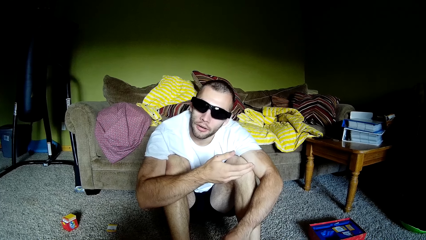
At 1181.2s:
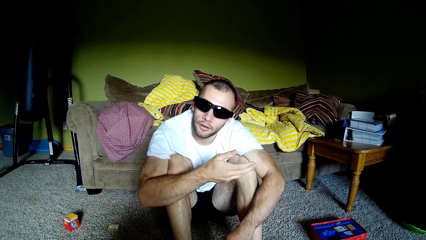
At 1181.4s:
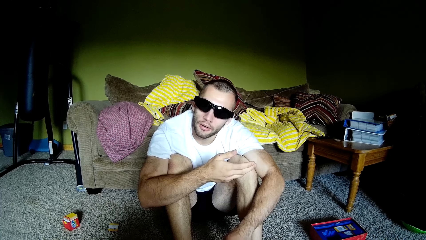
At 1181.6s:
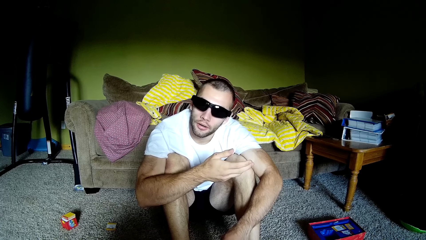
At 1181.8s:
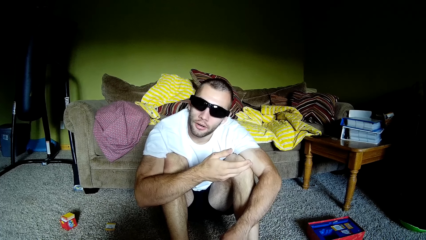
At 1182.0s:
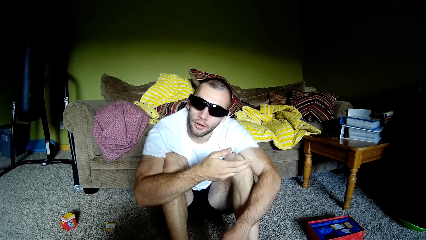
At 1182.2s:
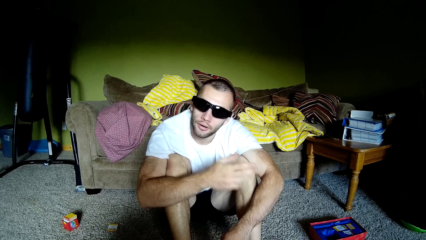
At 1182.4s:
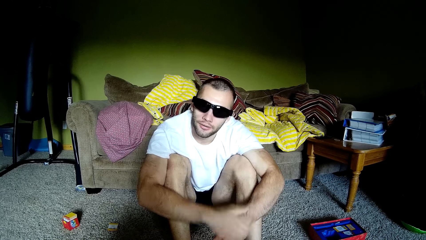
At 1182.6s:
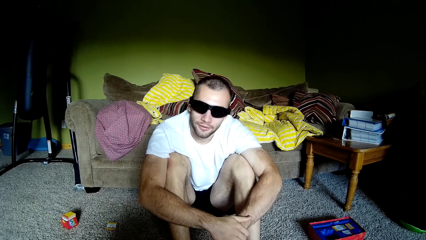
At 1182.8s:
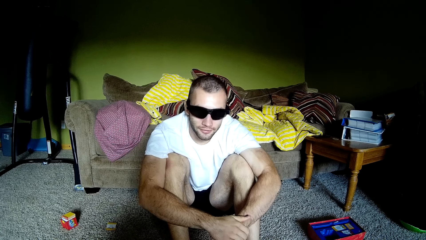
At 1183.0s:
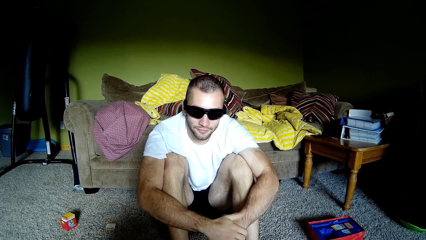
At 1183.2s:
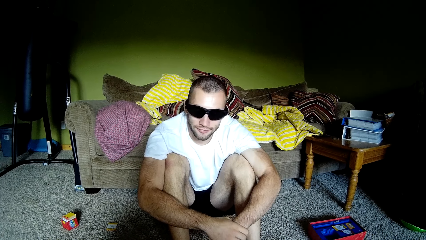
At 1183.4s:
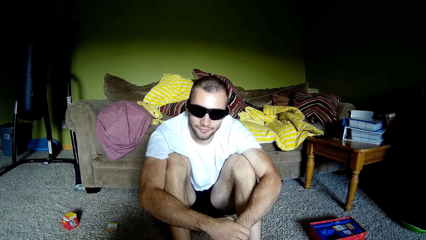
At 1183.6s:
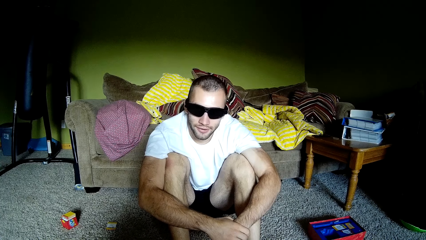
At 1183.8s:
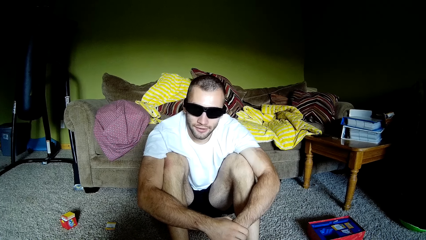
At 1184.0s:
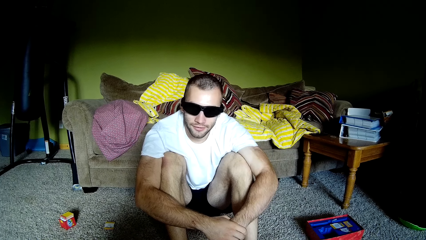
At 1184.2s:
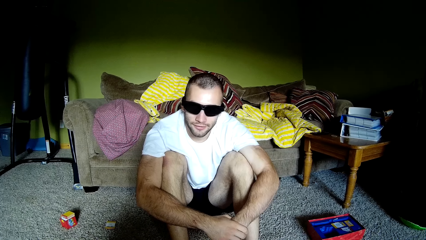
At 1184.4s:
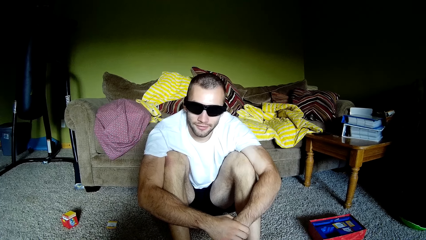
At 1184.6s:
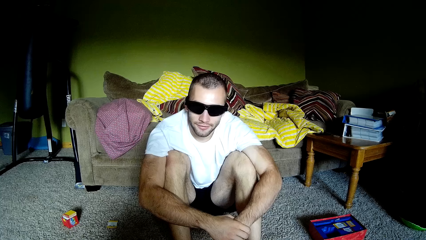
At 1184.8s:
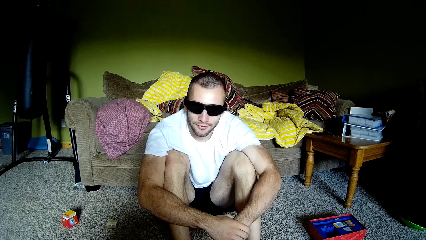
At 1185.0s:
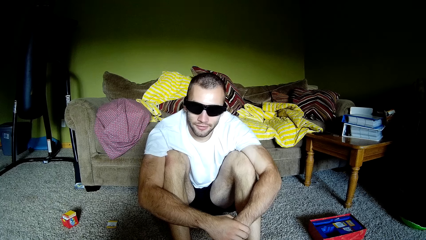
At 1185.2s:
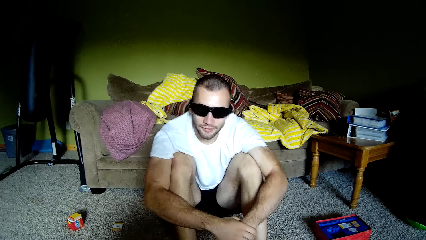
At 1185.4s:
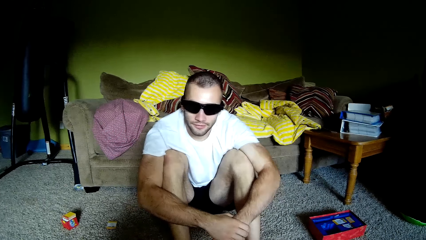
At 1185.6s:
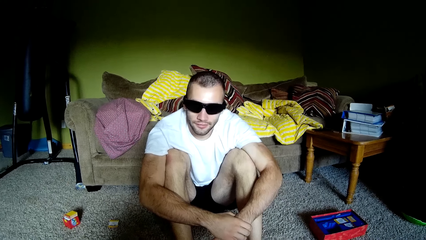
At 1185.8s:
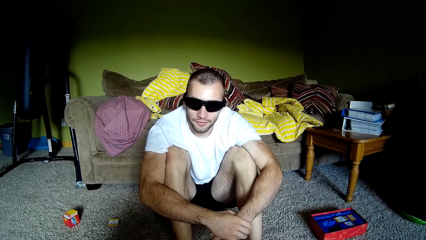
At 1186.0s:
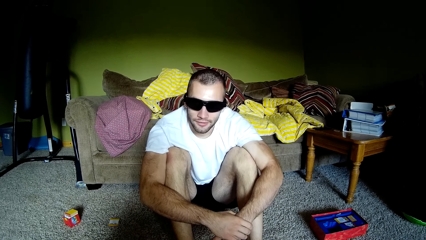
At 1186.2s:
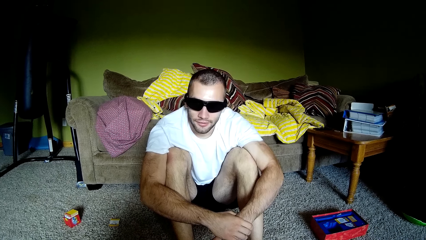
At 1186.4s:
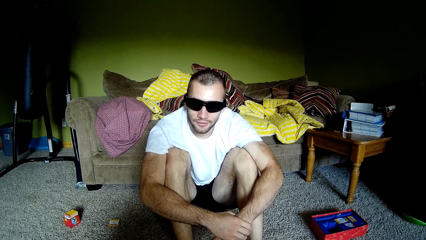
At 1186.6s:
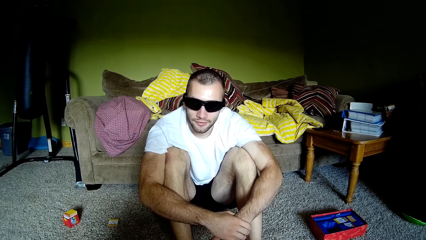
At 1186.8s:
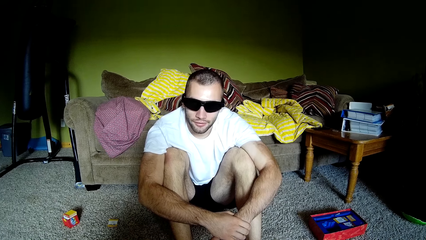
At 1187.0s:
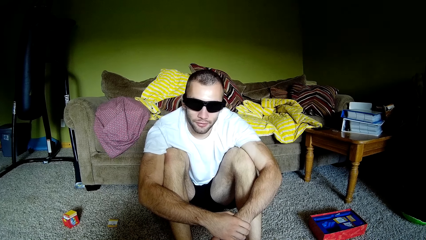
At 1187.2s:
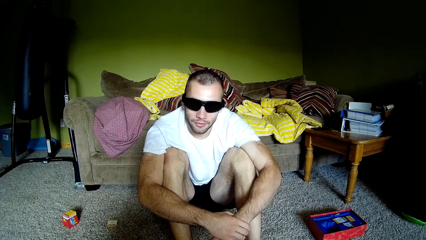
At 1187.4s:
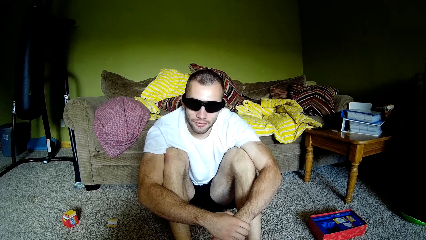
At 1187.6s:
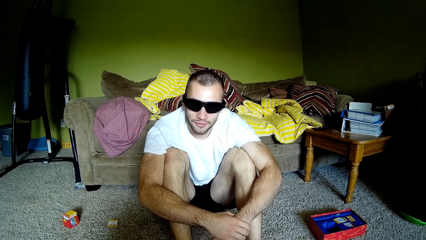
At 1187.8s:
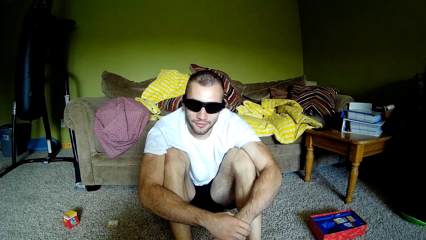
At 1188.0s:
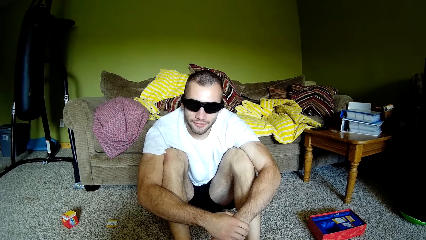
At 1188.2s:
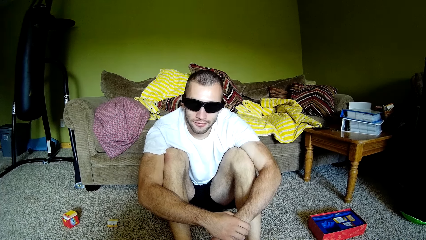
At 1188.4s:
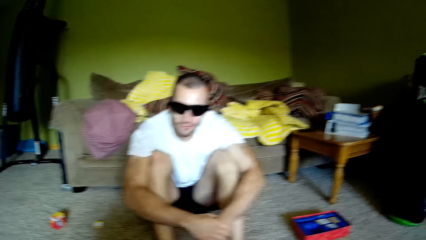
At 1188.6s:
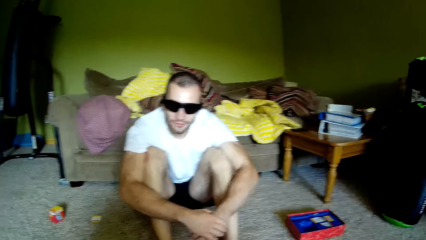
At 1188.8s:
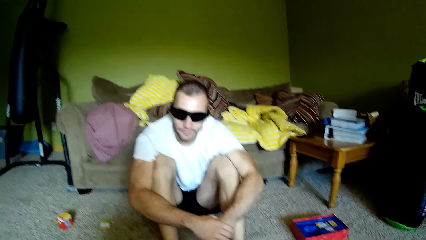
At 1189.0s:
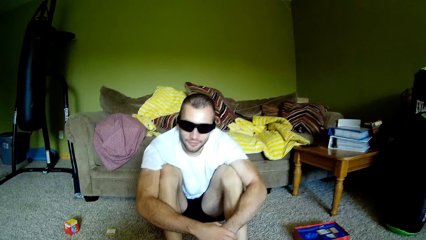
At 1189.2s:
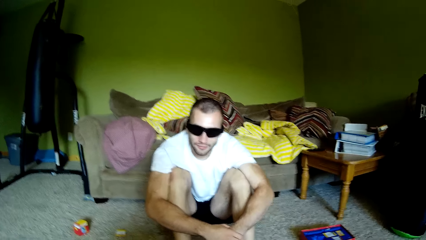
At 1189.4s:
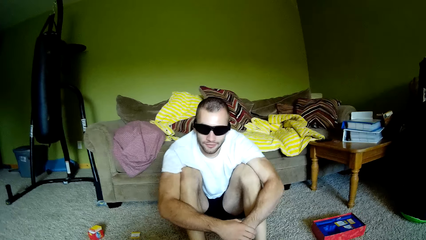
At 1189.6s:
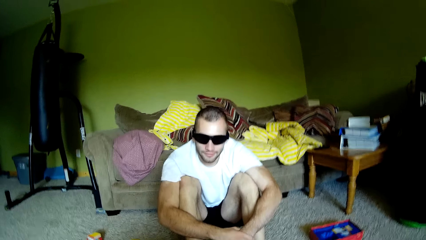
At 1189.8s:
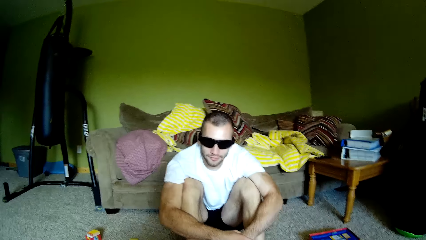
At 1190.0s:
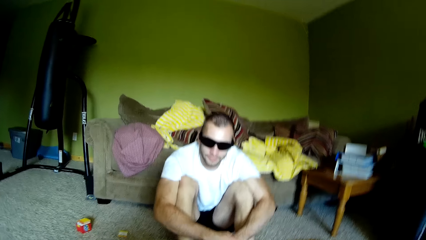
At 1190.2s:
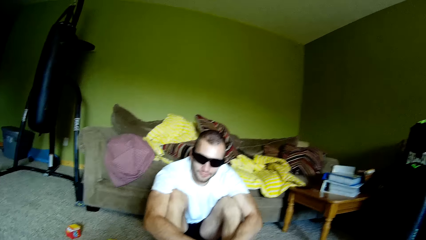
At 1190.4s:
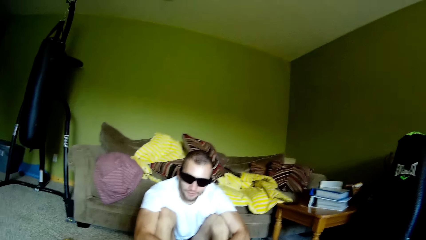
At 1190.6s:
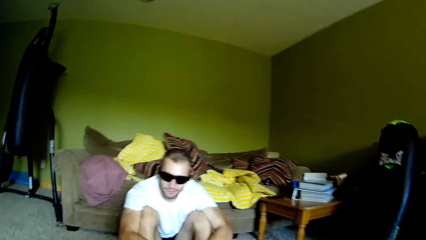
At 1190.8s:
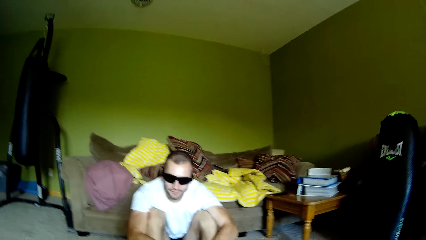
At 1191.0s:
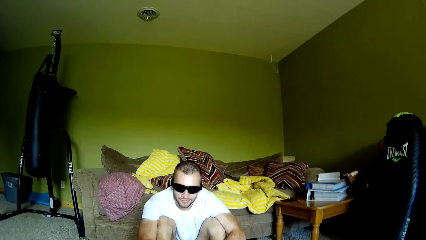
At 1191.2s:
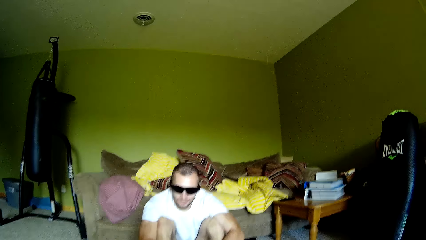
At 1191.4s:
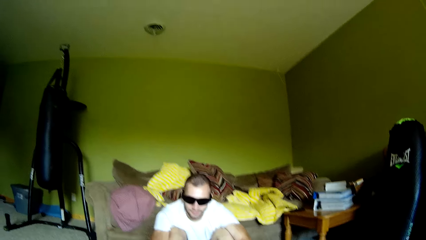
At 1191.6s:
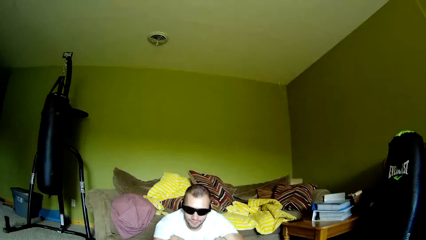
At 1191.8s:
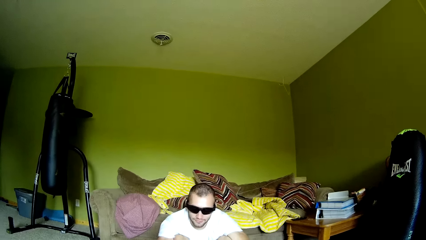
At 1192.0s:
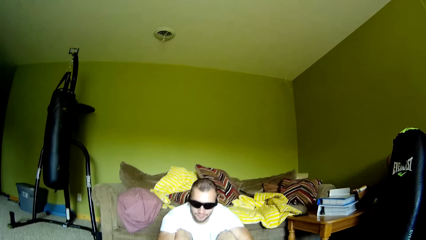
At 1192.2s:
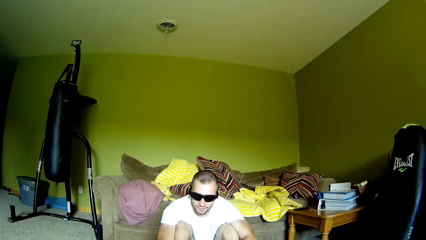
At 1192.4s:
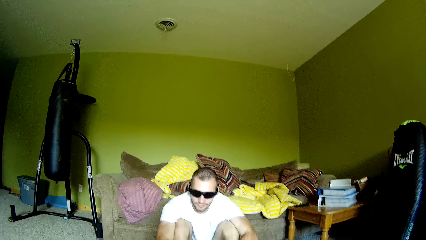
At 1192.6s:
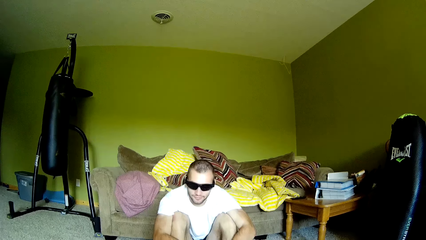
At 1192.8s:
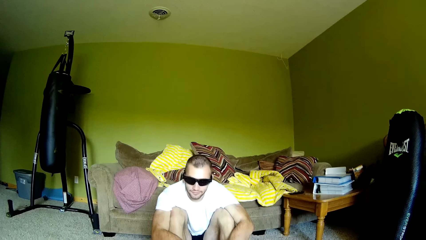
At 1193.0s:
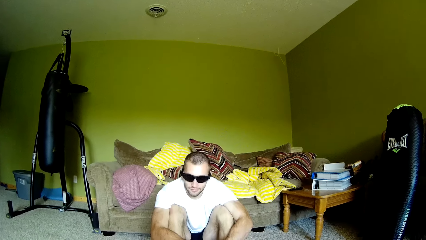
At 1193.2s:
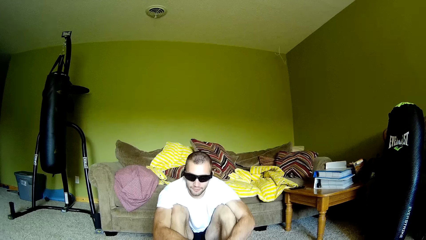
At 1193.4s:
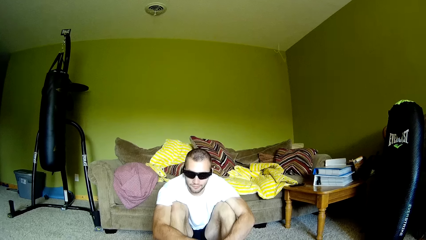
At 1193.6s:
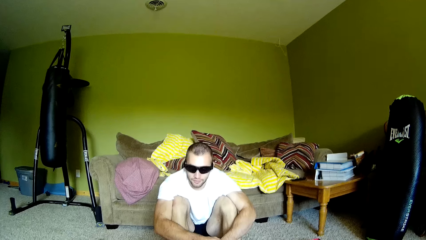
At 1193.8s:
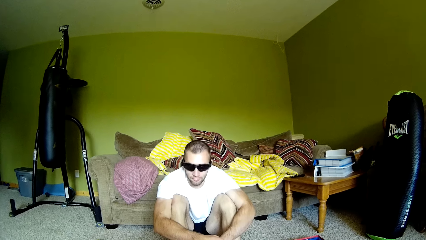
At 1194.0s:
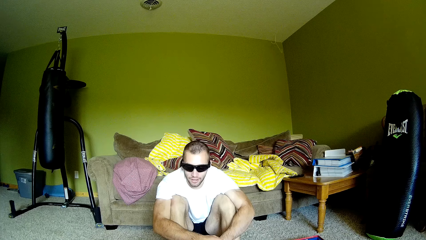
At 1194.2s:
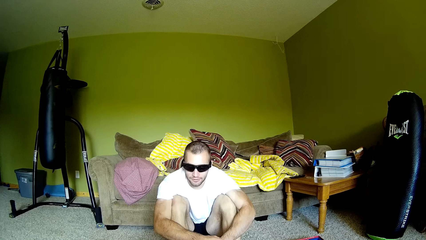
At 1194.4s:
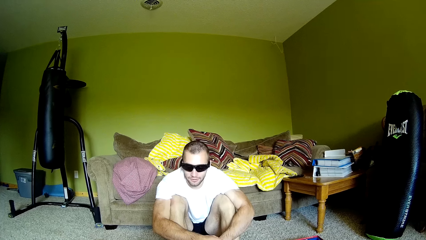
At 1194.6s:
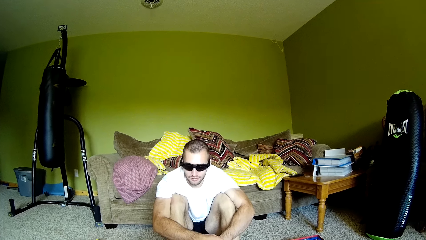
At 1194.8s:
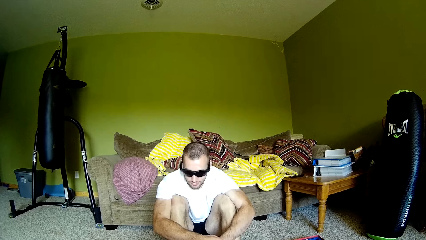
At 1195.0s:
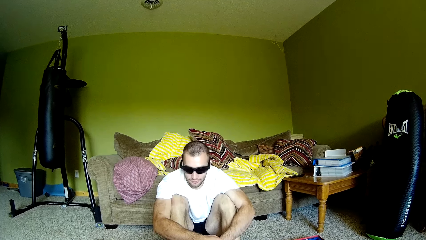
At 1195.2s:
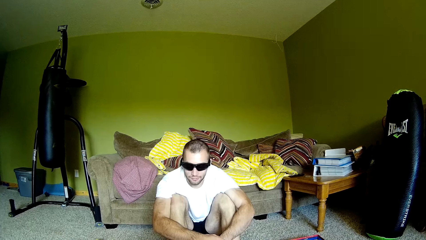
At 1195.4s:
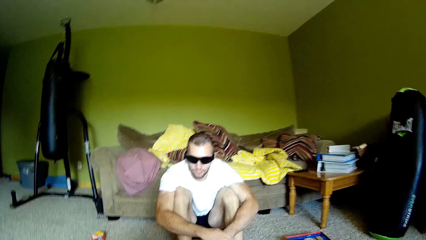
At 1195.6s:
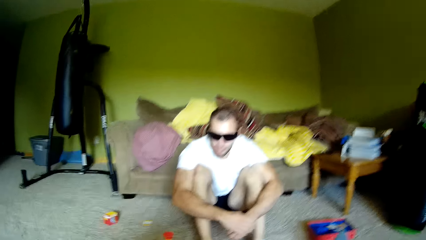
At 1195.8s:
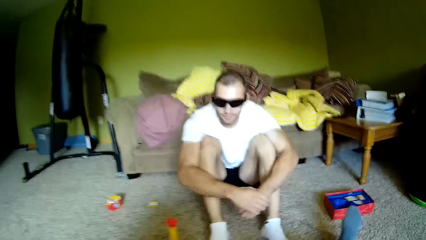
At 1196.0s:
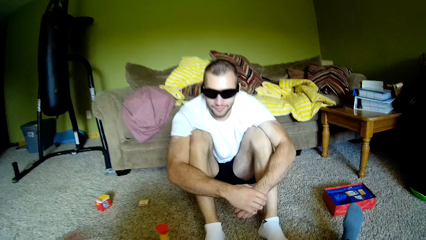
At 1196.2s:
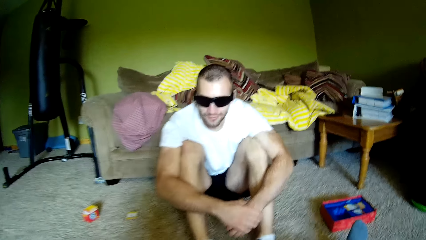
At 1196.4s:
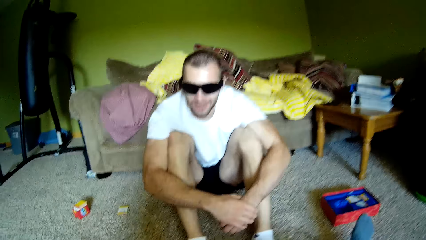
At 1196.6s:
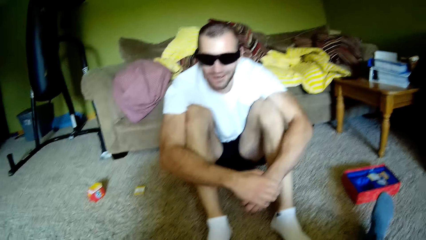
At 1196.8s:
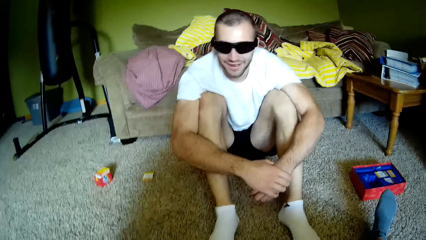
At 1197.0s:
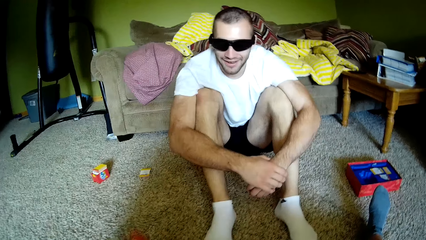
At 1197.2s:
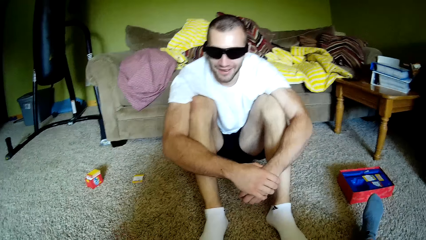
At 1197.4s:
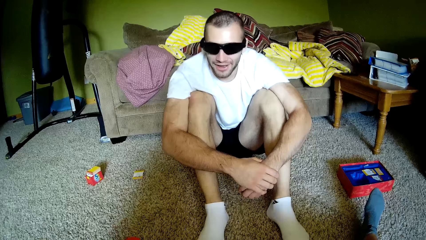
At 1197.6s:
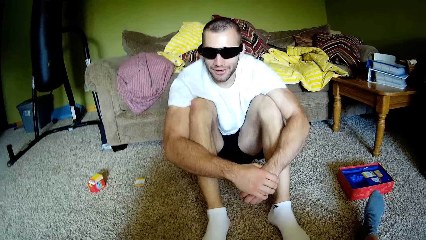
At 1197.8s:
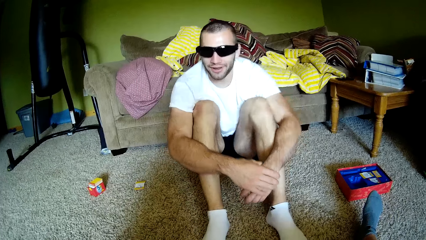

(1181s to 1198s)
A person interacts with the camera wearer. The person folds hands. The camera wearer interacts with the person. They touch a plastic.
